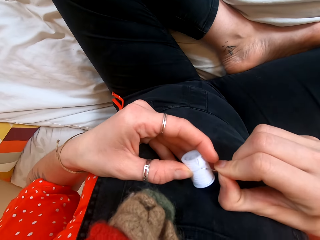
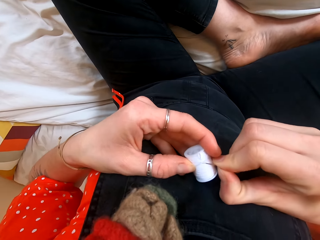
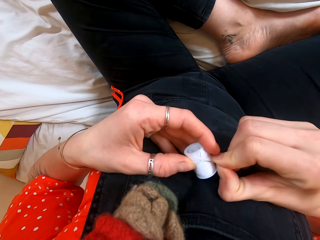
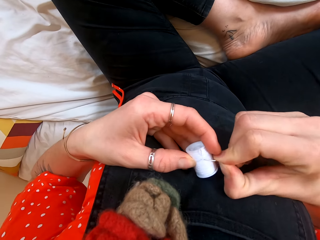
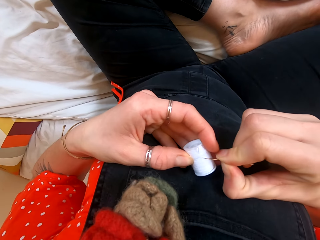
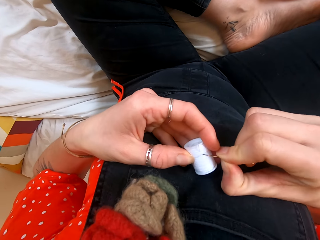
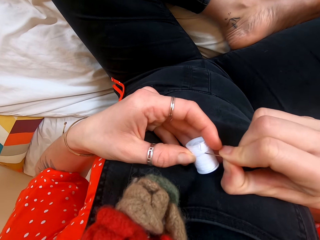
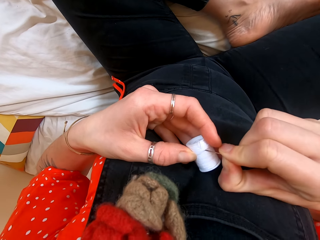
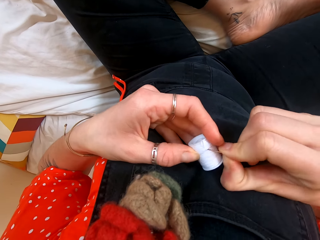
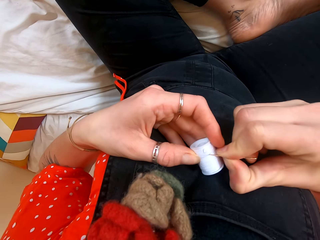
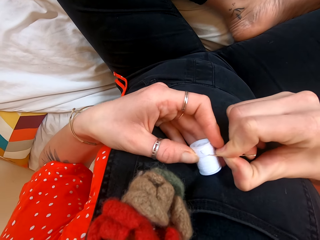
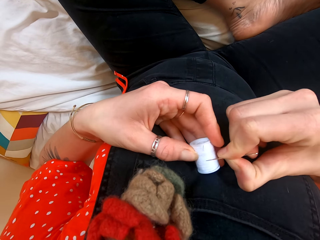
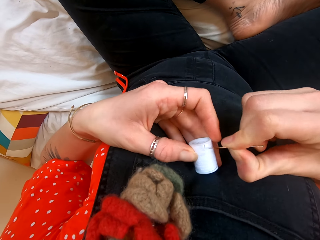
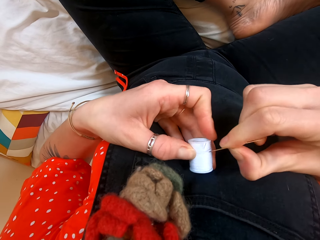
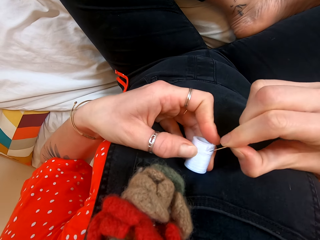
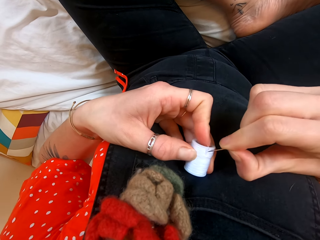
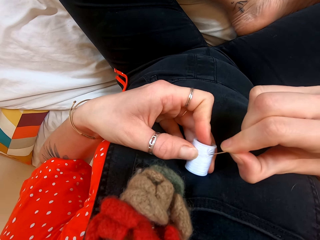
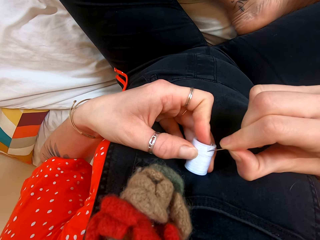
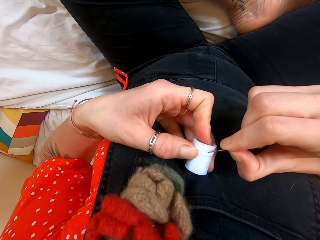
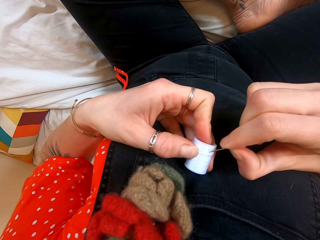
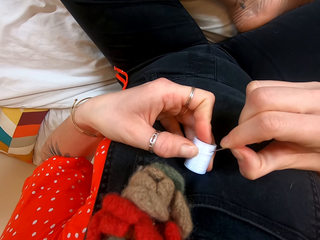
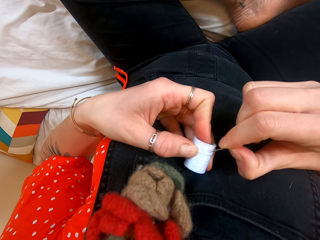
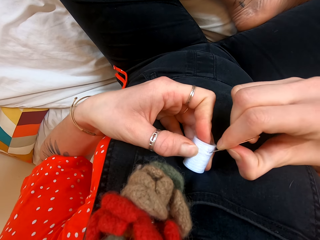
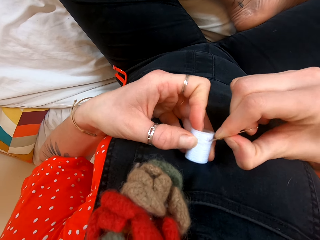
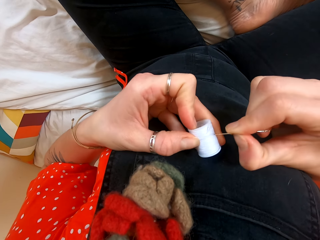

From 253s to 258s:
The camera wearer pulls the thread with the needle. They use the pin to unfold the strand.

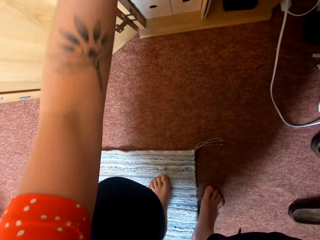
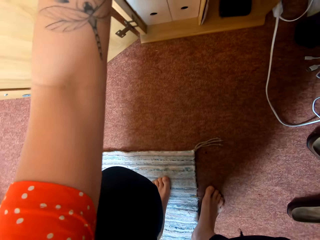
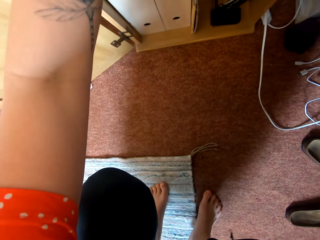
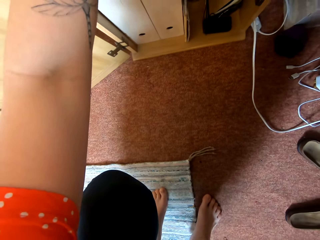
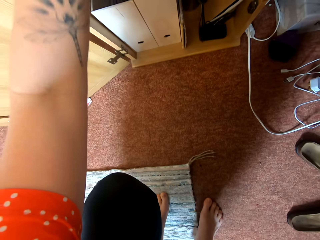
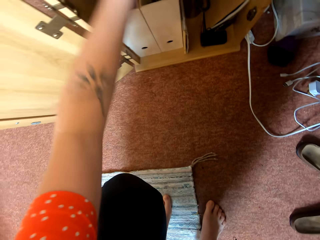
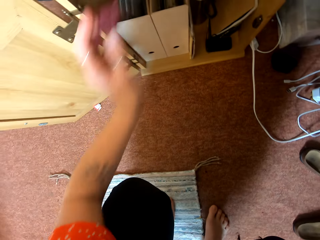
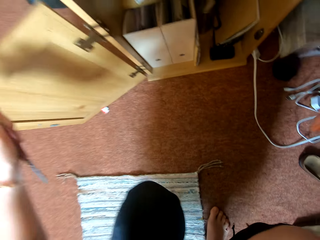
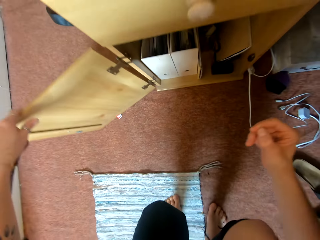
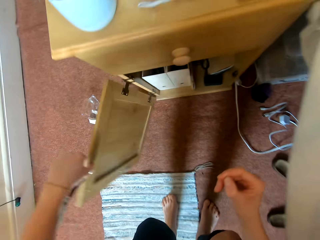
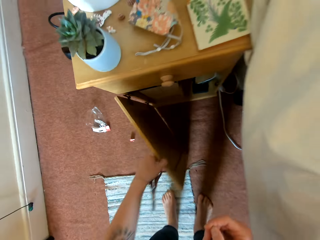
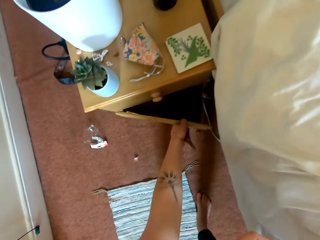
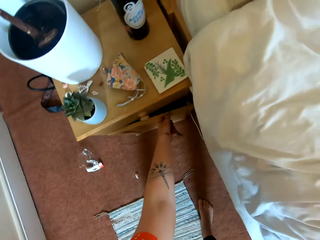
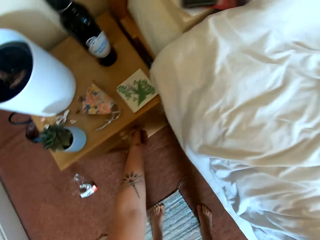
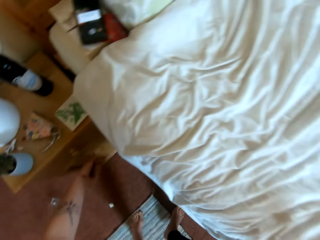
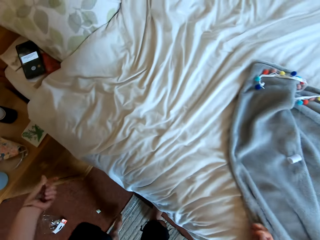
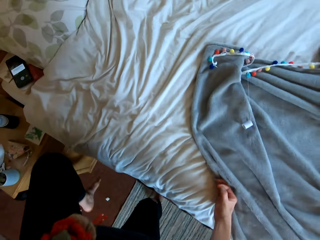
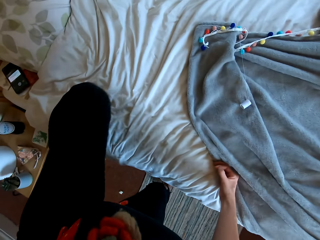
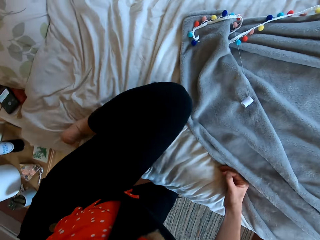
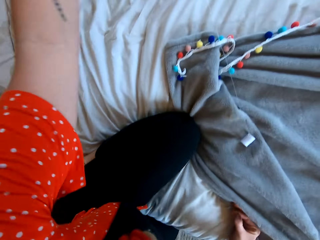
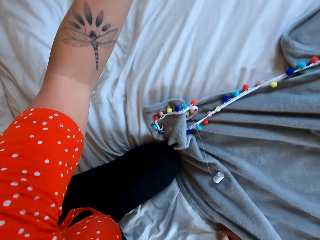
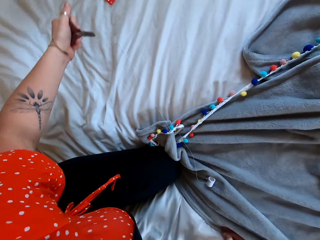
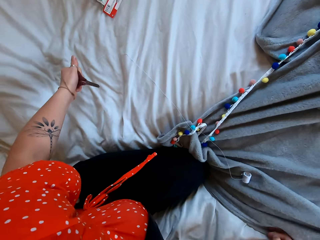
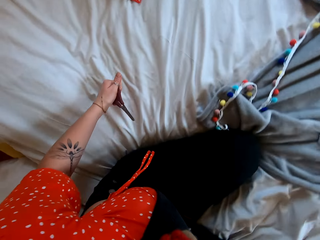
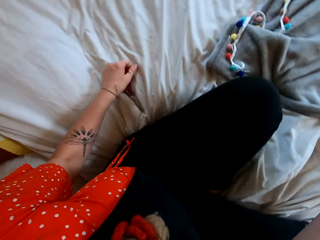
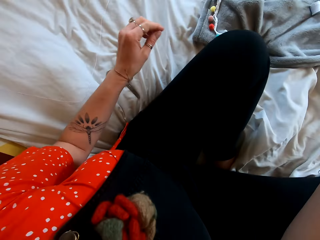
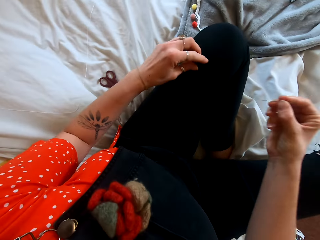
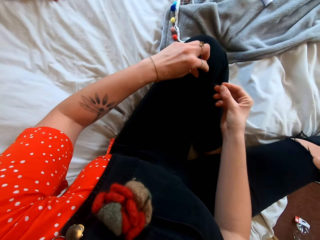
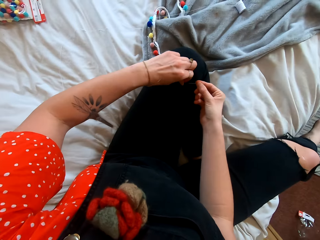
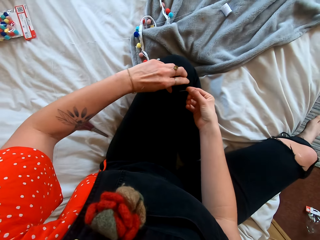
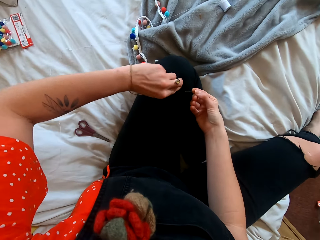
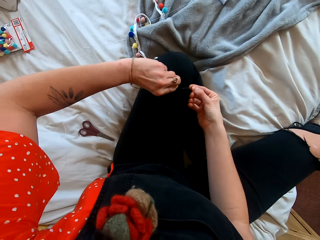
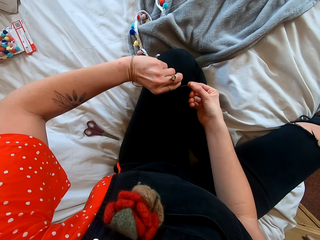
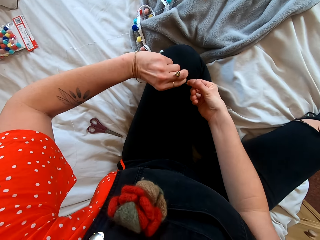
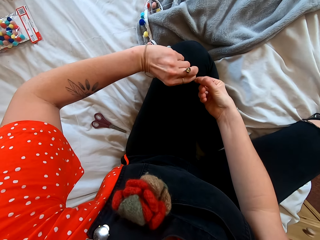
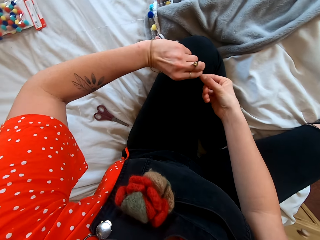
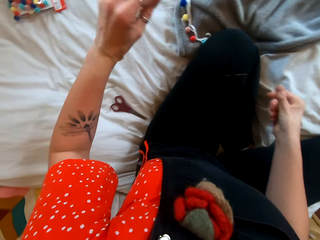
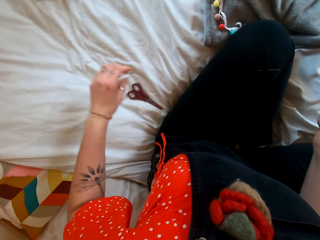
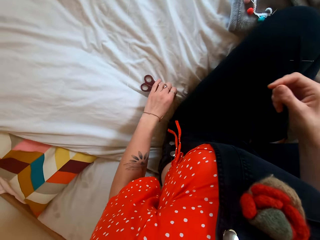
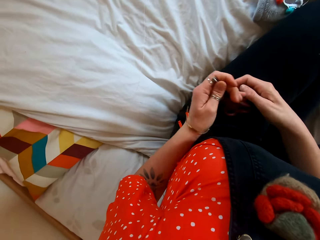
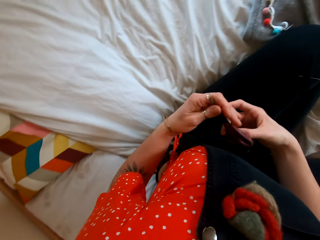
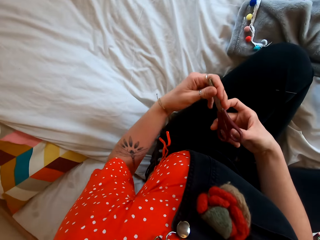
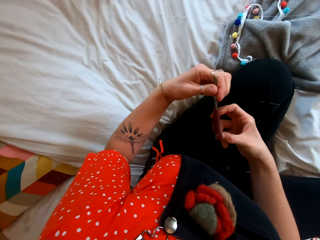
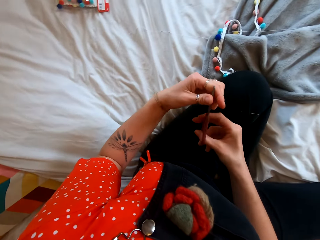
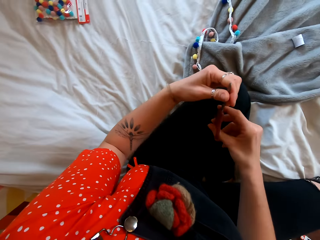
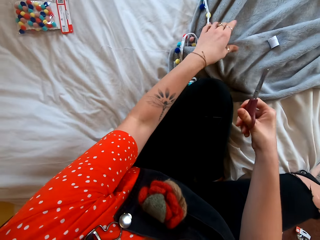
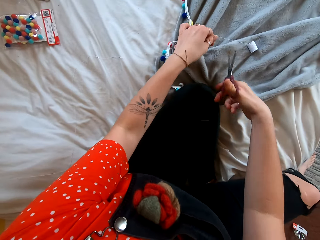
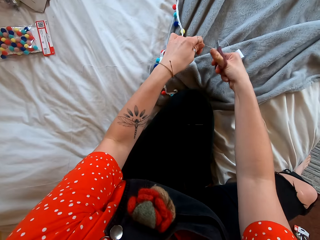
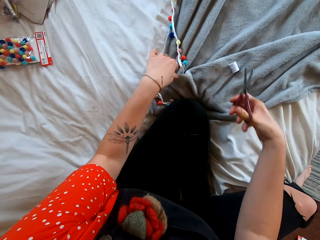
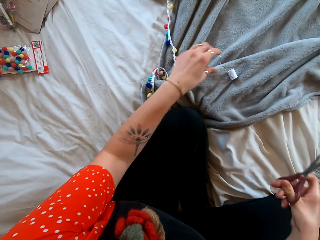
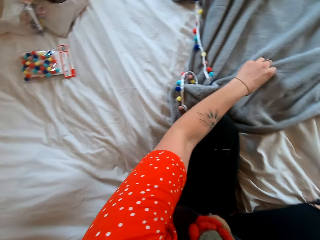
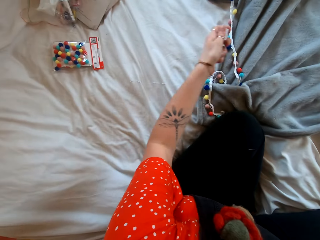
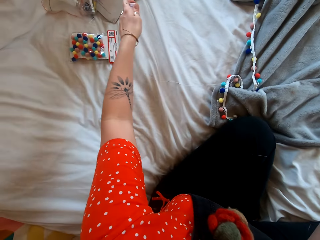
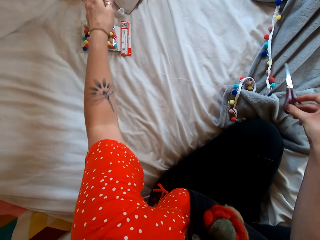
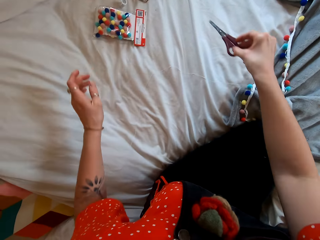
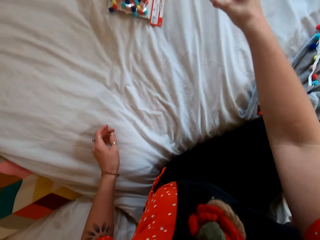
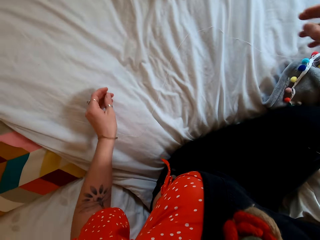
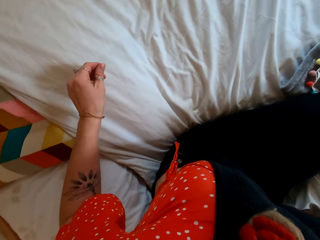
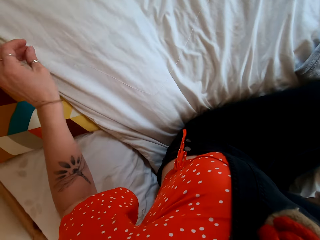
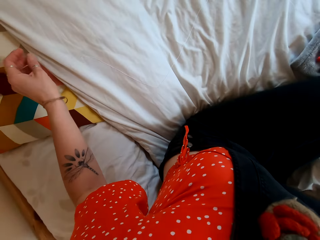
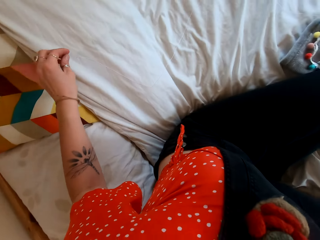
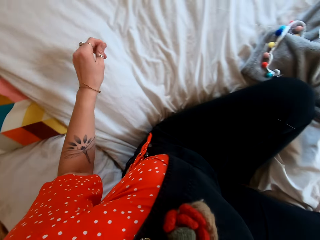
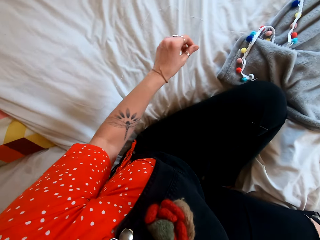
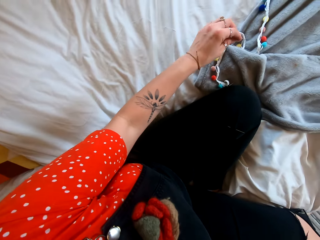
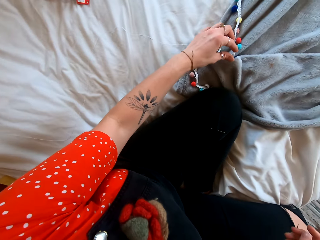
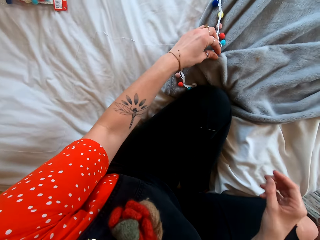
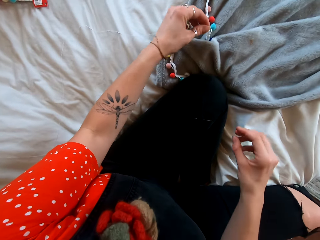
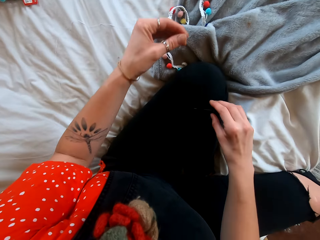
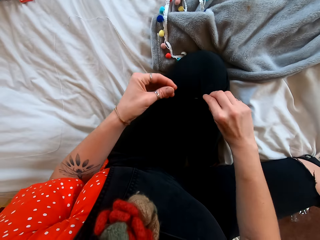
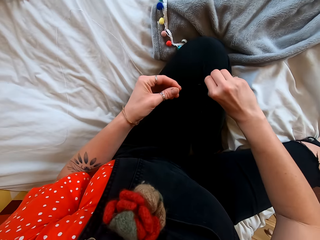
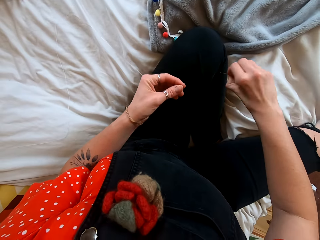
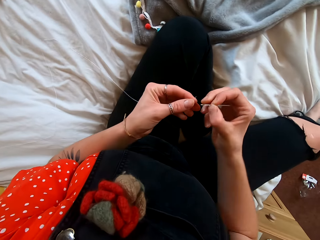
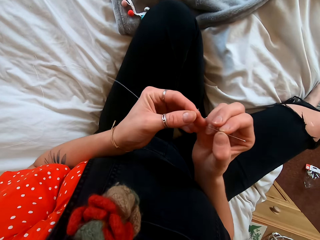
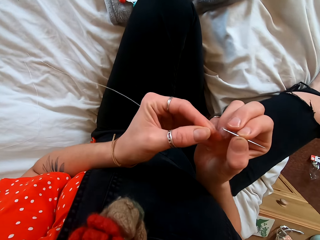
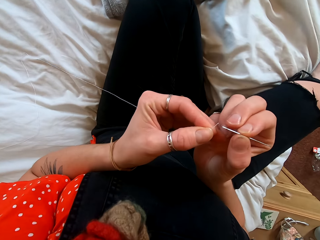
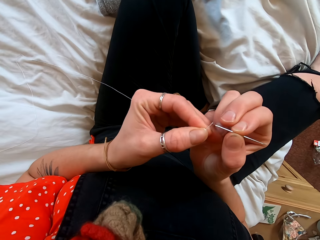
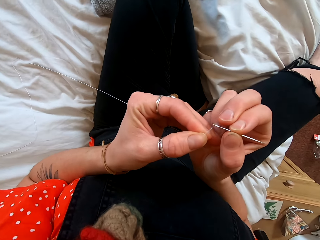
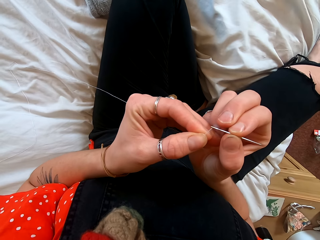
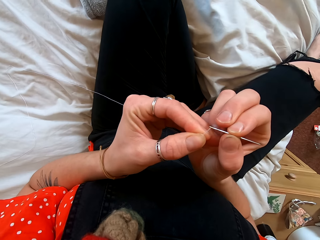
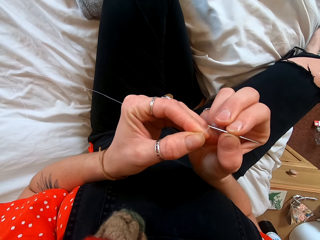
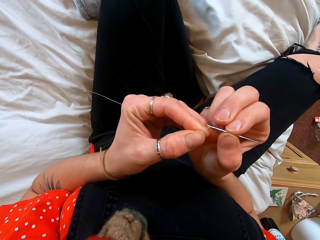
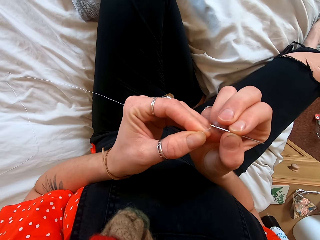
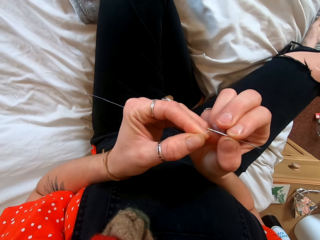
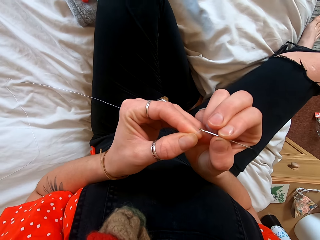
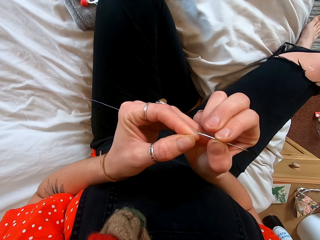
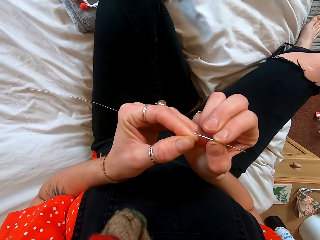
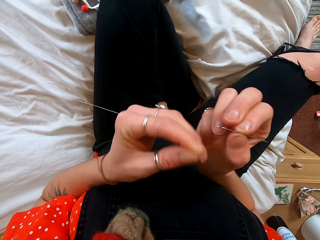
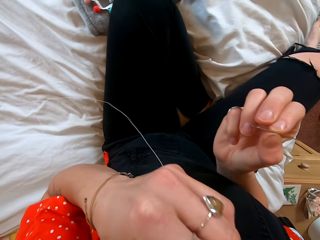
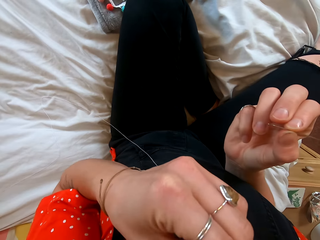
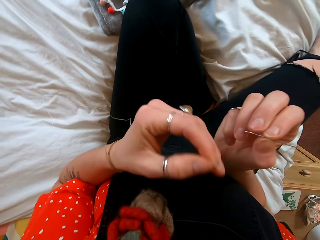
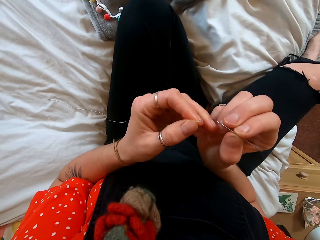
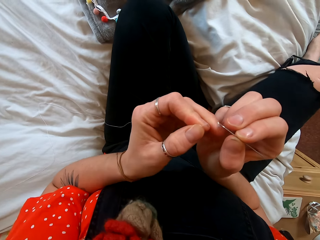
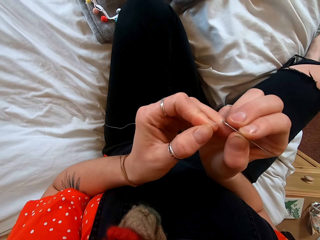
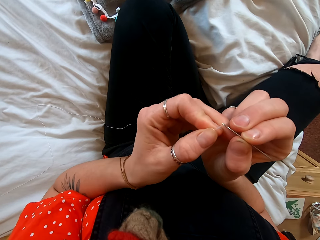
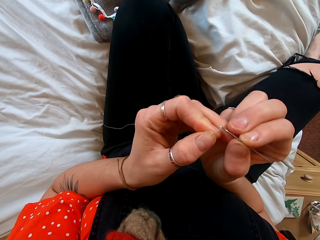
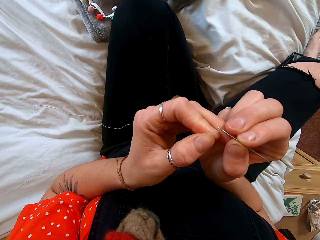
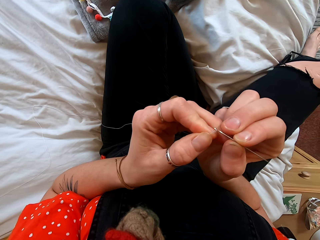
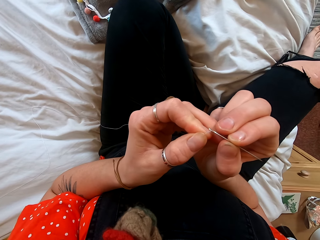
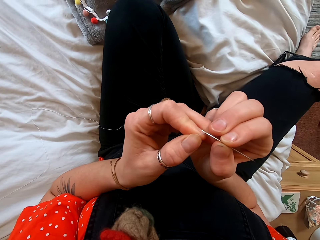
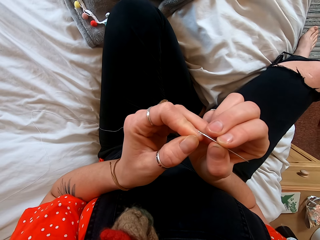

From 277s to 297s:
The camera wearer picks the scissors from the night stand. She closes the night stand, climbs the bed, and puts the scissors on the bed. She pins the needle on her trouser. She picks the scissors from the bed. She cuts the strand or thread with the scissors. She puts the strand aside. She puts the scissors on the bed. She picks up the thread. She removes the needle from the trouser. She puts the strand in the needle. She puts the strand on her mouth. She puts the strand in the needle.
